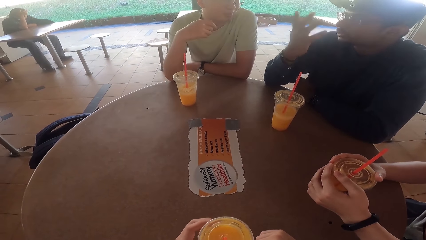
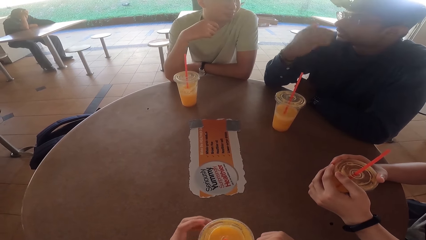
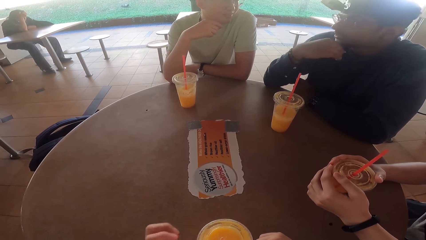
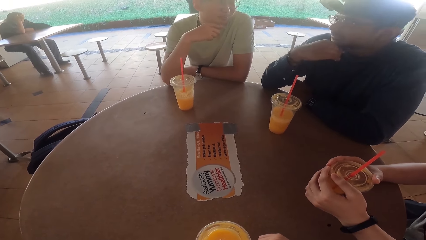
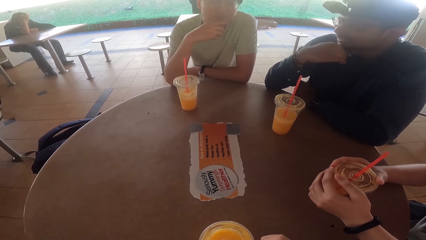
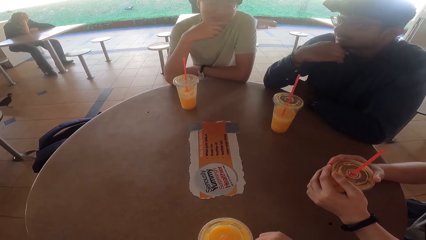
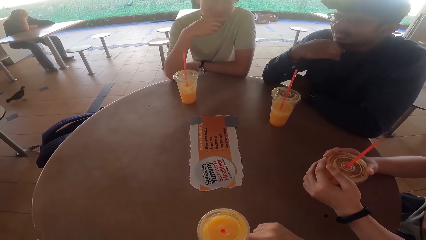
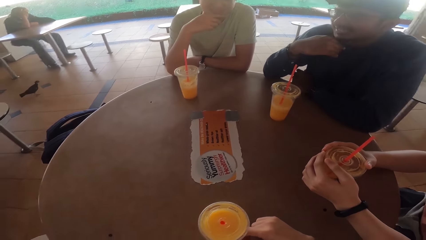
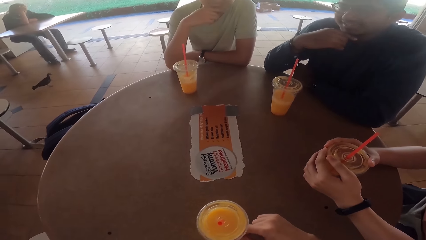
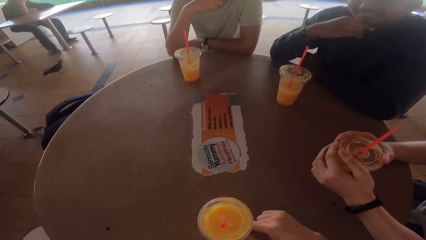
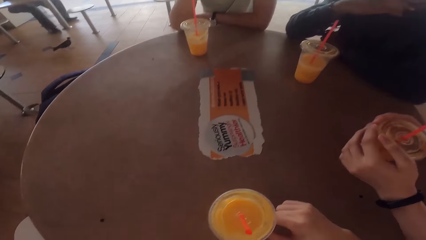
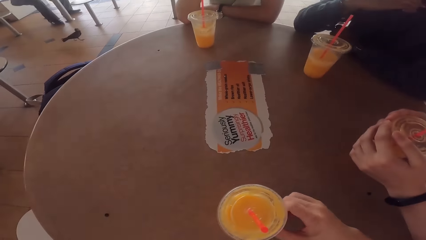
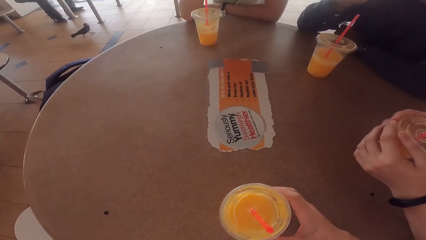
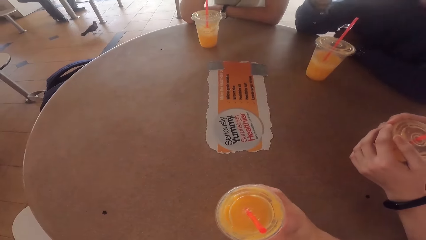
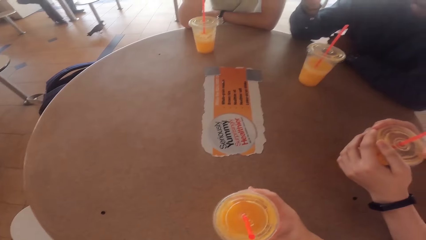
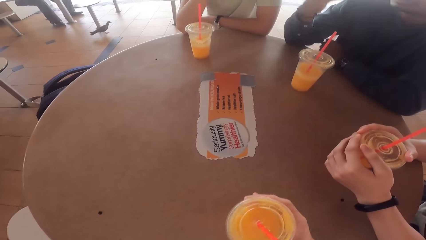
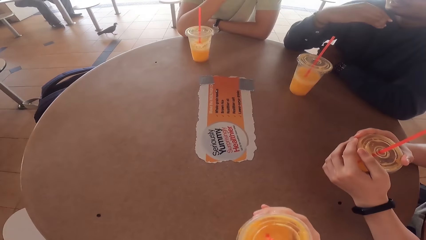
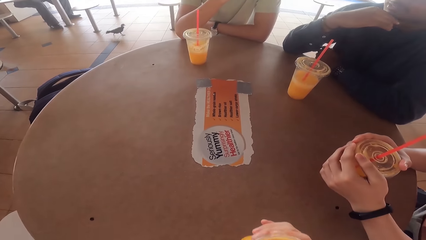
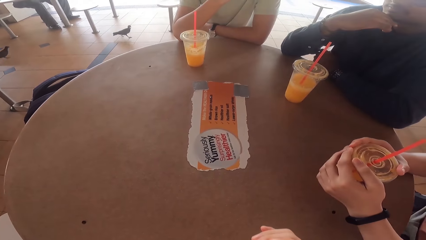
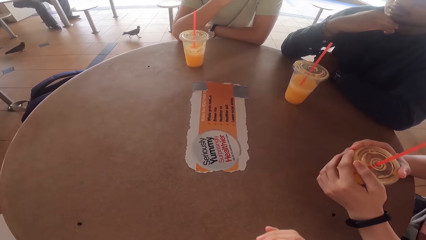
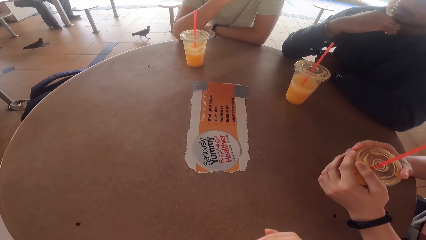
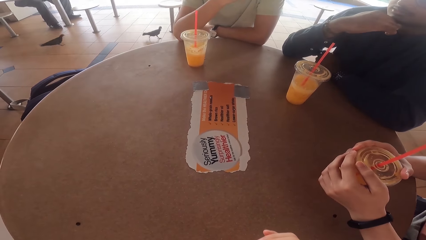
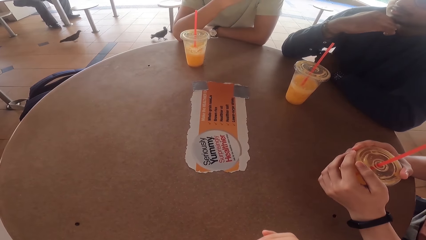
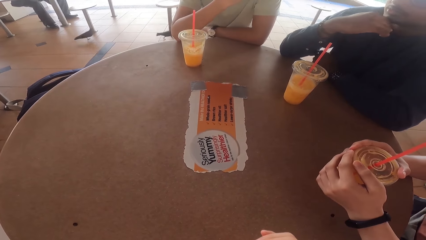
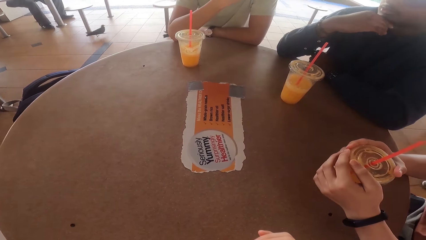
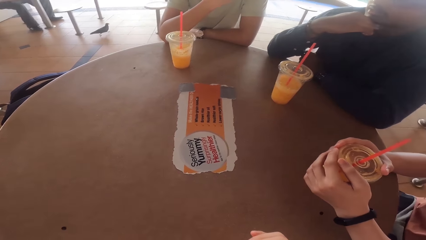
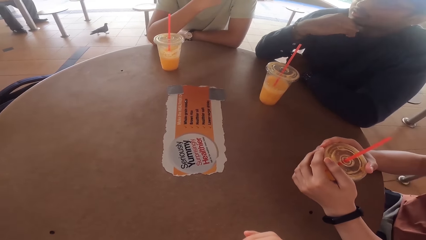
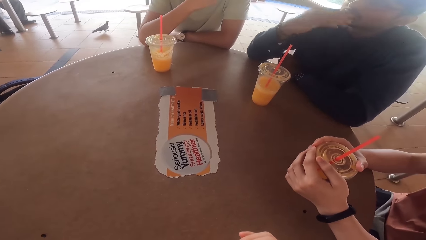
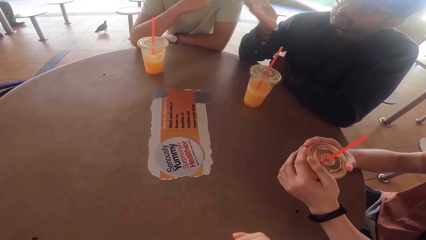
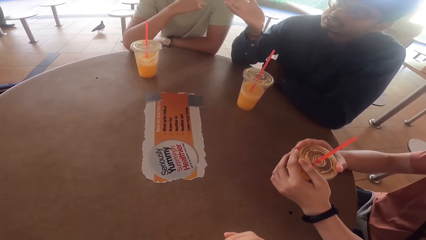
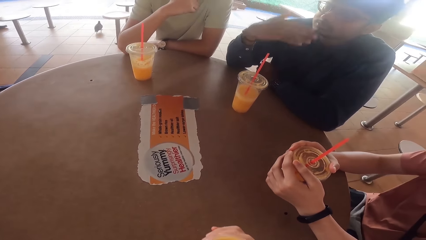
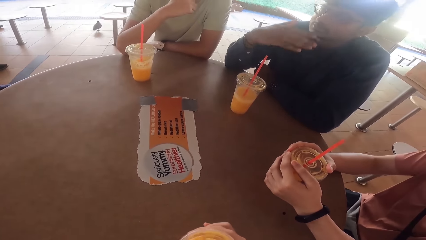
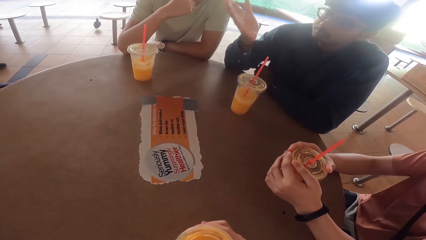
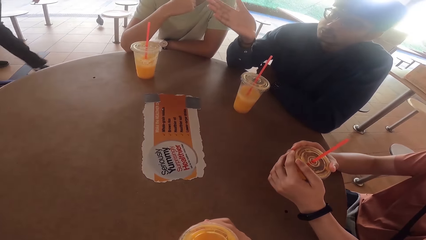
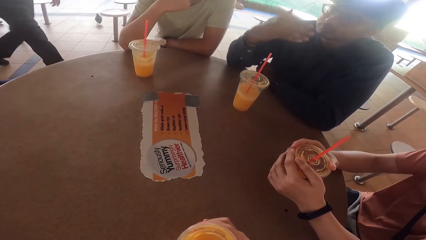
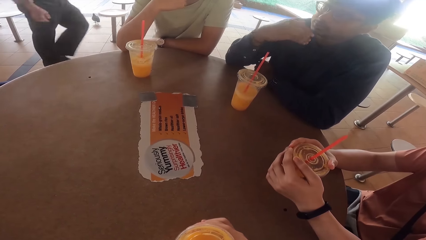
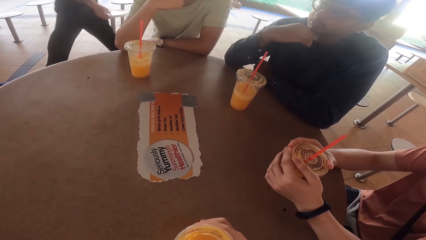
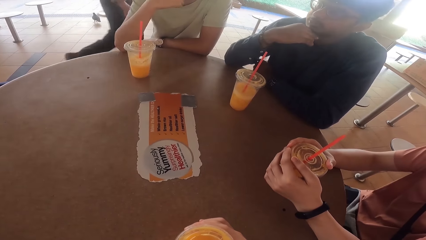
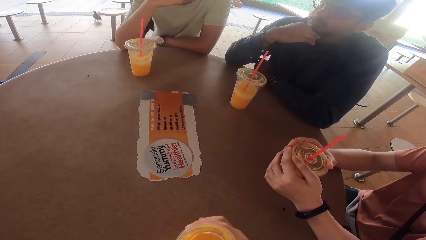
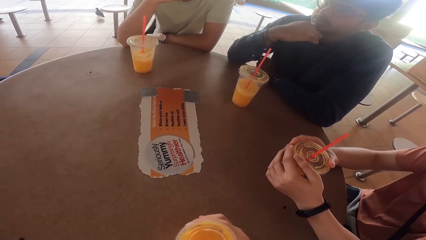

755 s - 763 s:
The camera wearer drinks the juice.

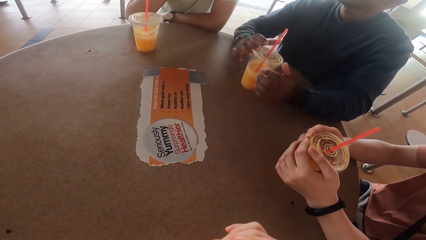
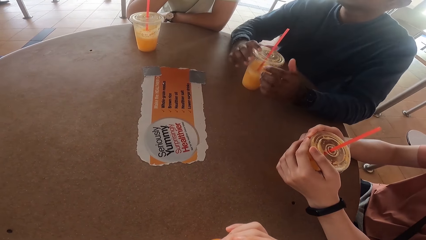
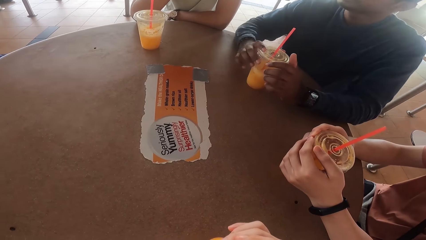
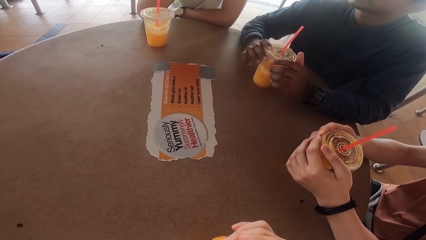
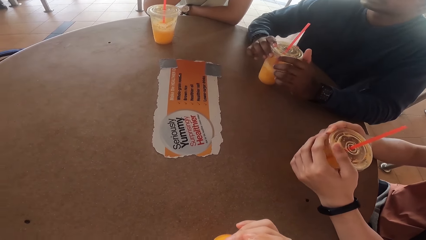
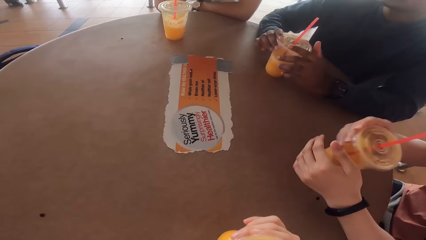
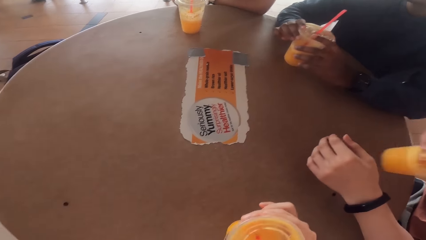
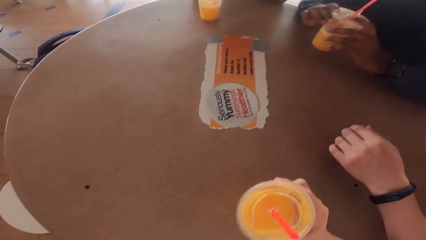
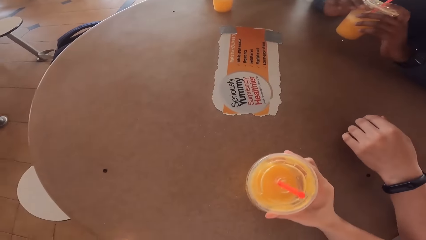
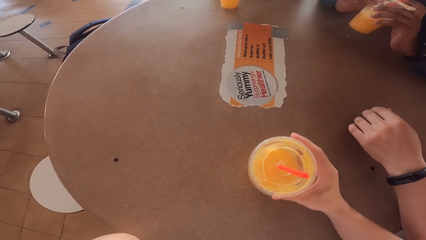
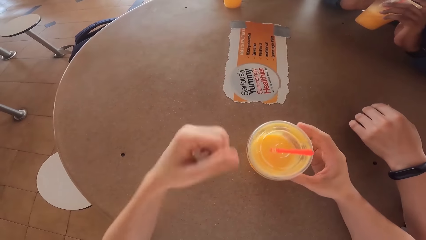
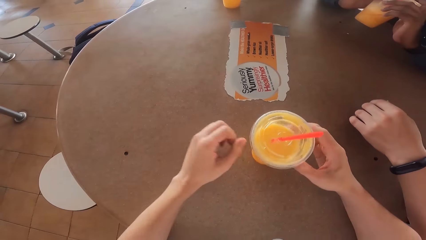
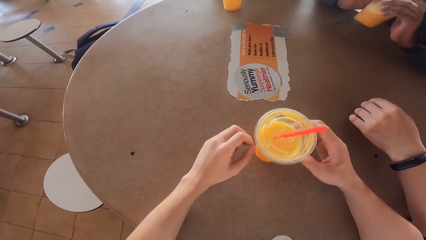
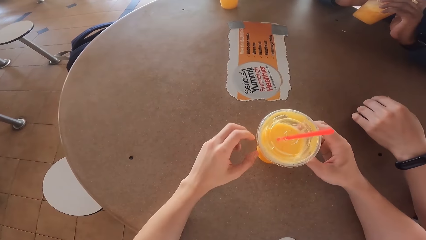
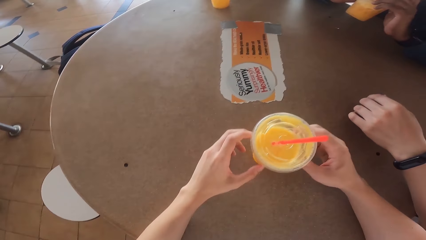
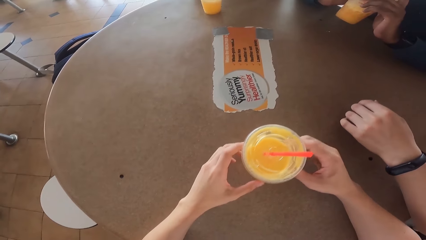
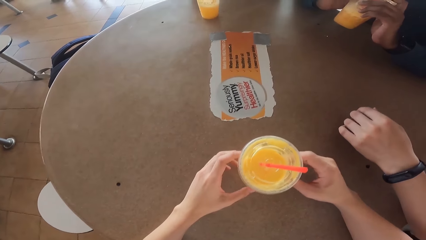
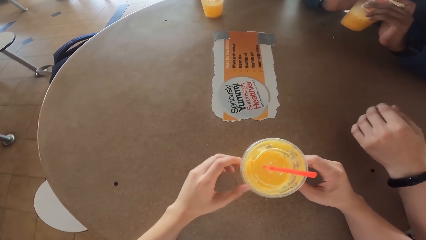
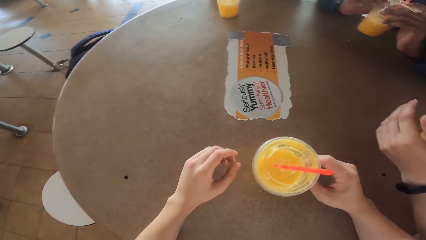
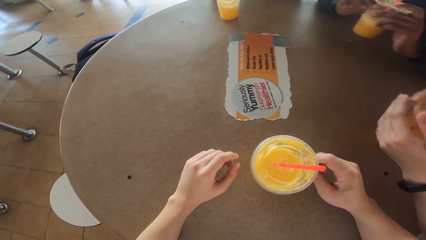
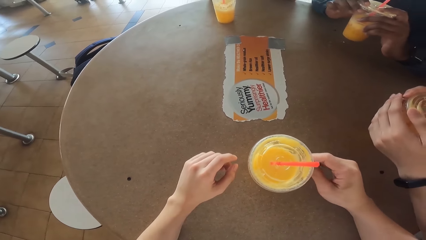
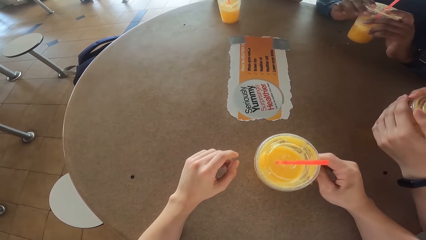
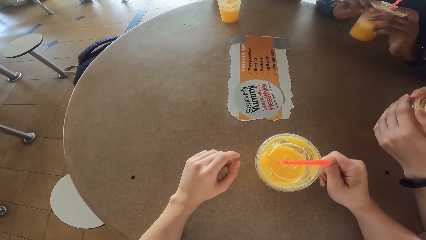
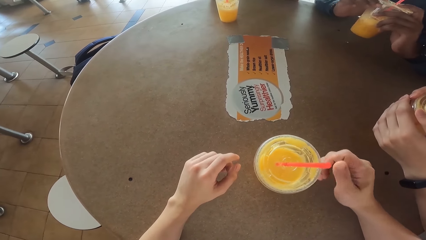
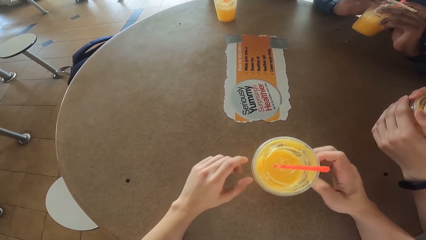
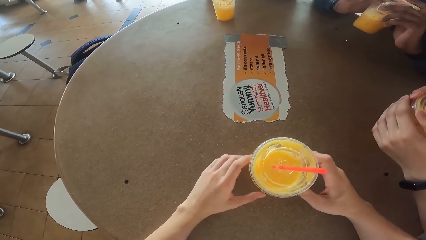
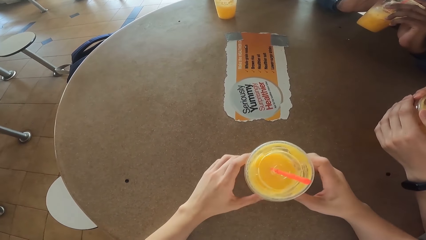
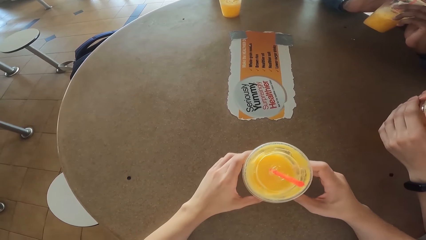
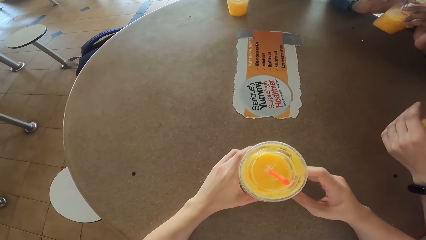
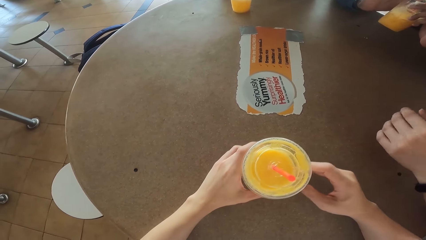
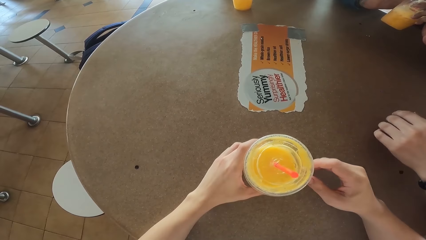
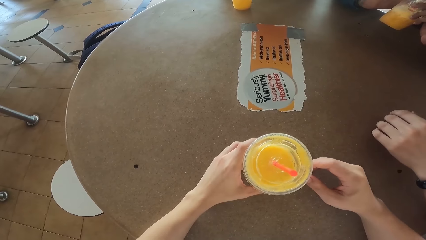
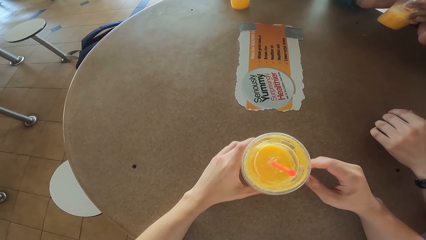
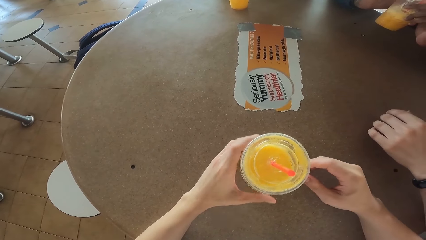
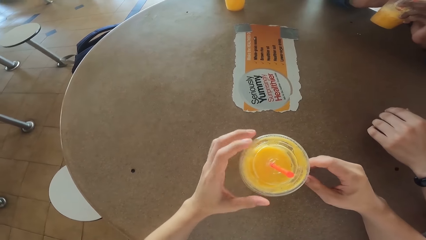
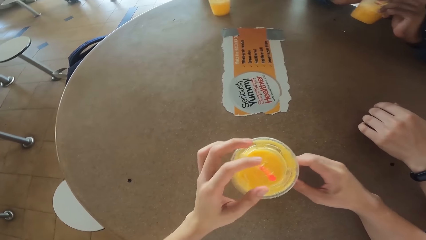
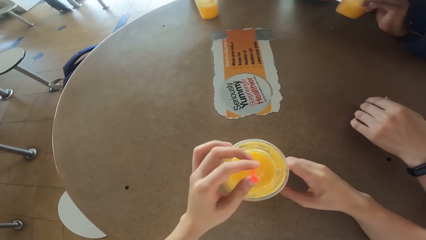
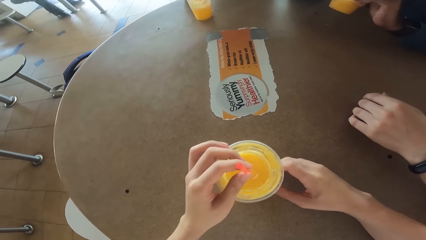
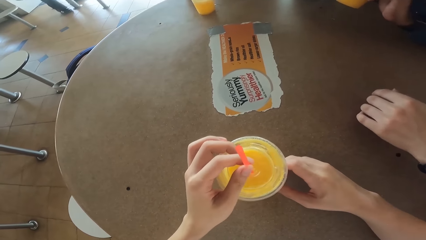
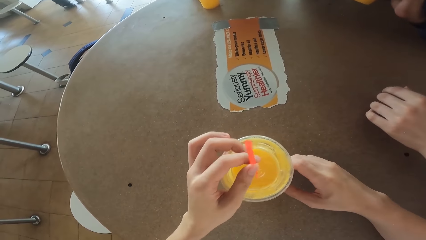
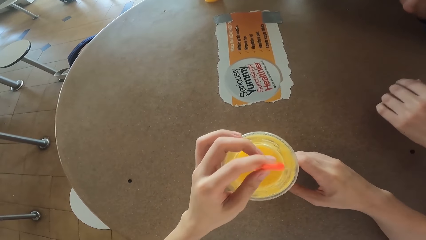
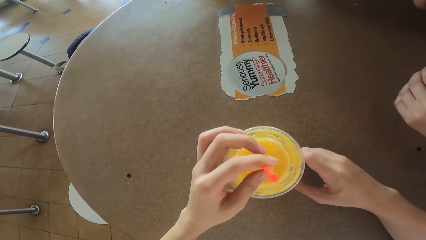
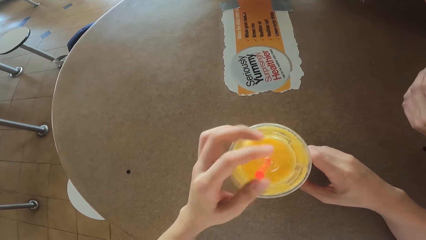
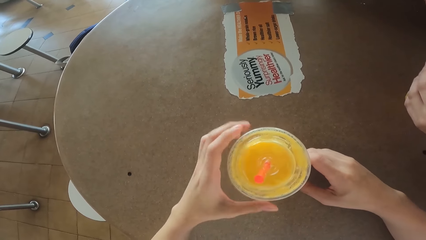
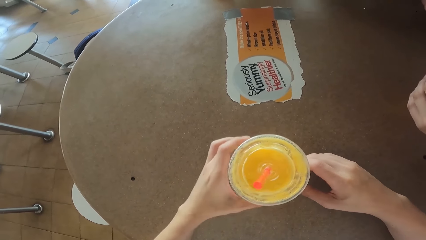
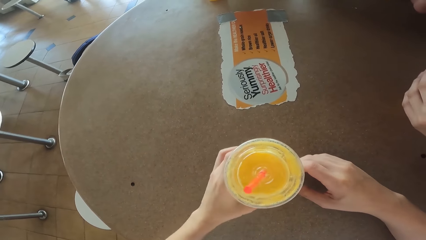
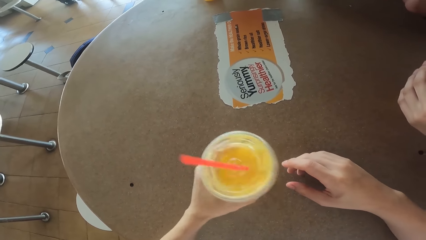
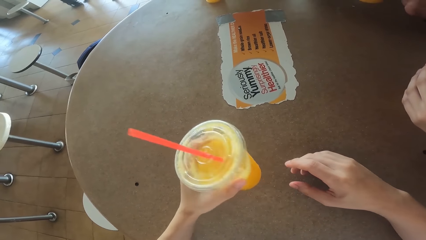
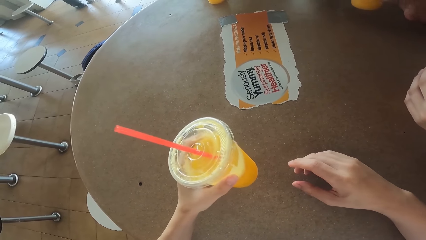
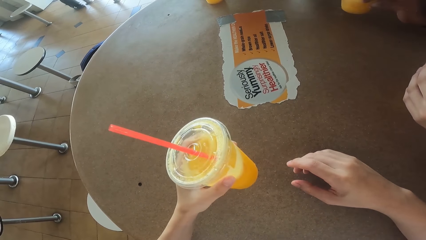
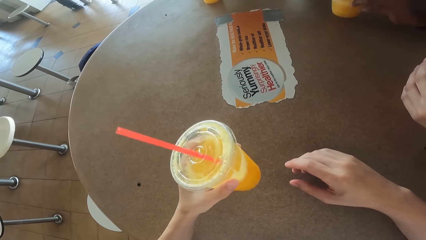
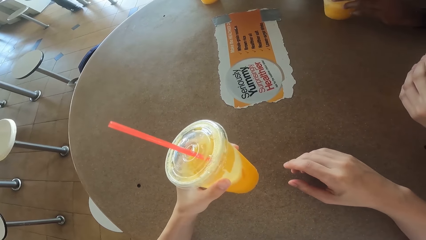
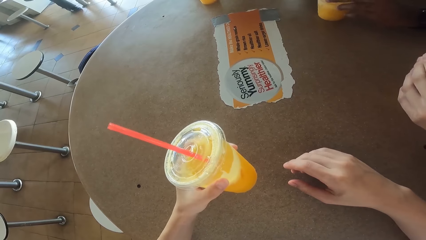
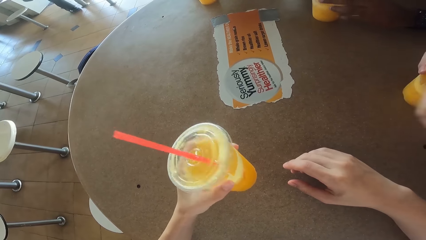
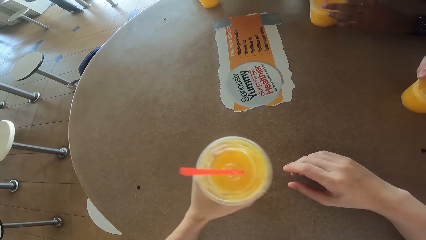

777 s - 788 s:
A person drinks the juice. Another person drinks the juice. The camera wearer moves the straw. They lift the juice.
